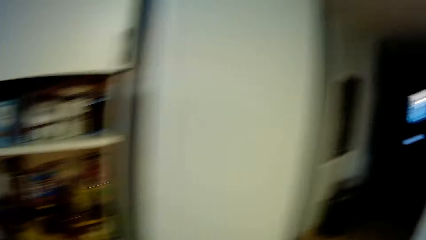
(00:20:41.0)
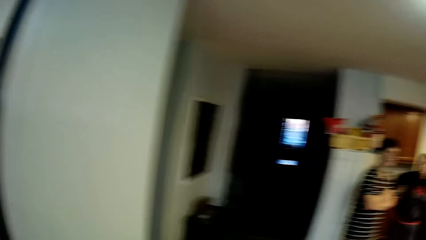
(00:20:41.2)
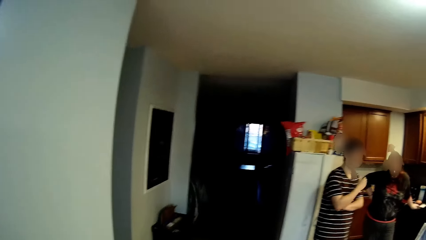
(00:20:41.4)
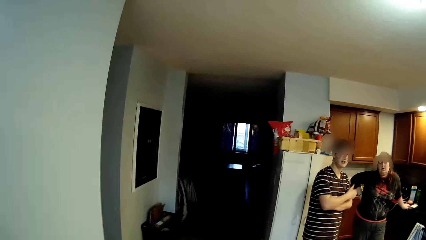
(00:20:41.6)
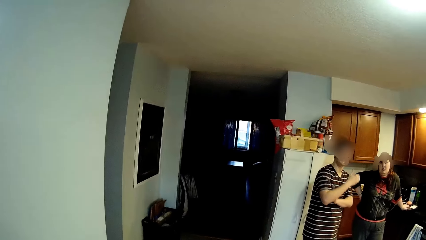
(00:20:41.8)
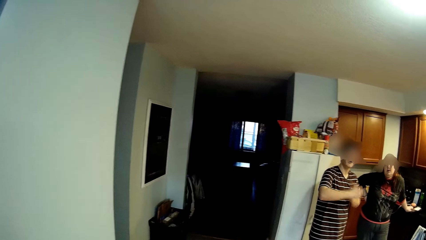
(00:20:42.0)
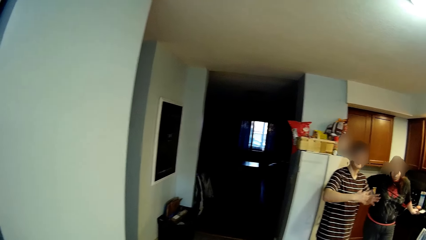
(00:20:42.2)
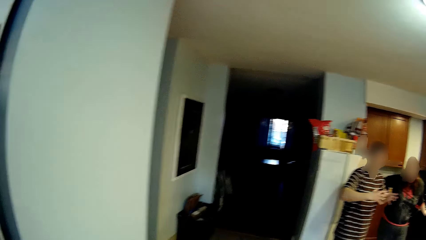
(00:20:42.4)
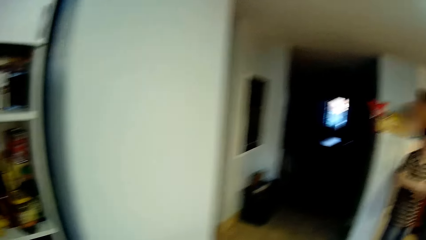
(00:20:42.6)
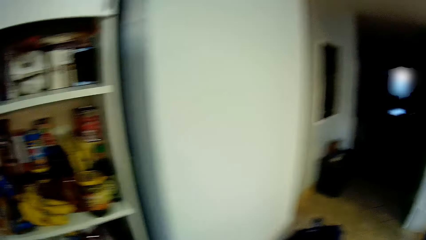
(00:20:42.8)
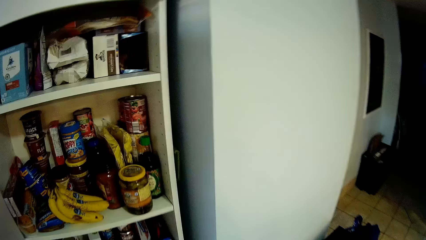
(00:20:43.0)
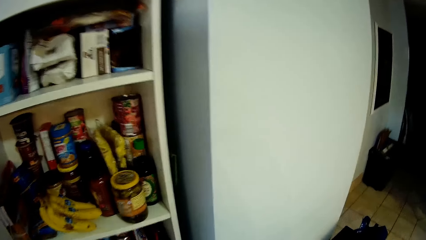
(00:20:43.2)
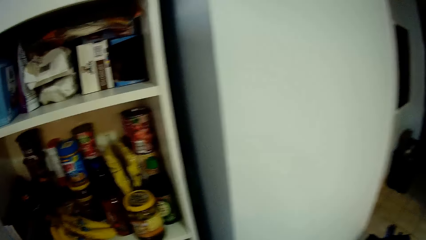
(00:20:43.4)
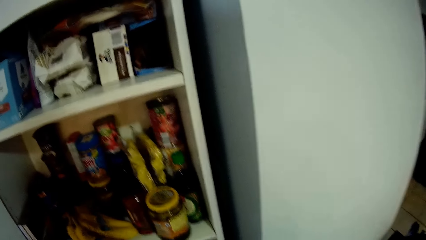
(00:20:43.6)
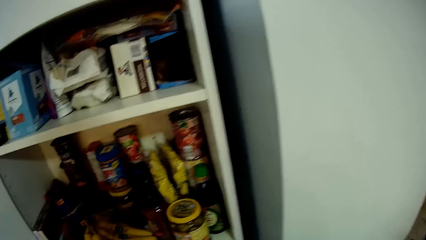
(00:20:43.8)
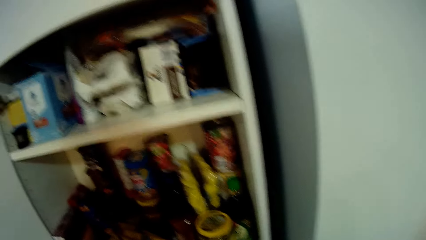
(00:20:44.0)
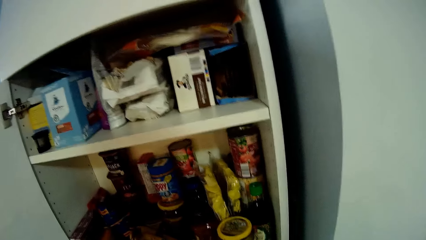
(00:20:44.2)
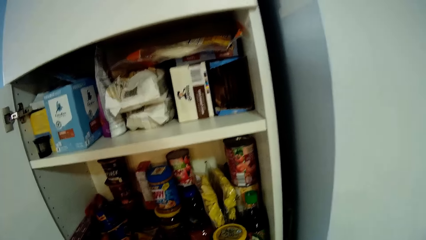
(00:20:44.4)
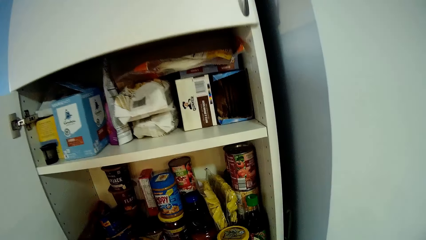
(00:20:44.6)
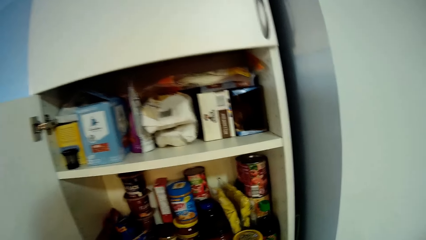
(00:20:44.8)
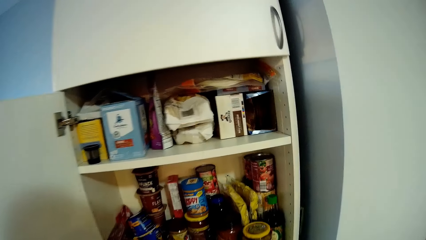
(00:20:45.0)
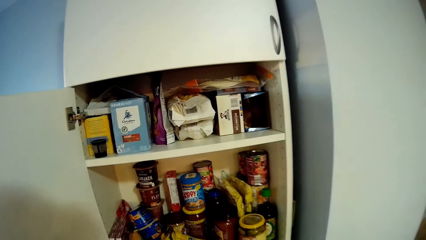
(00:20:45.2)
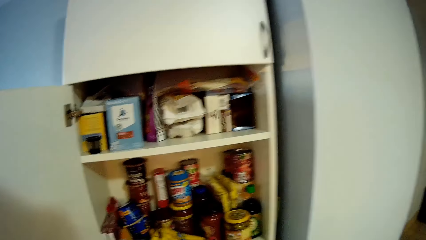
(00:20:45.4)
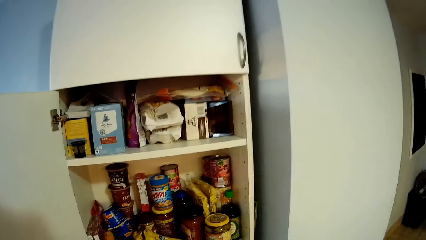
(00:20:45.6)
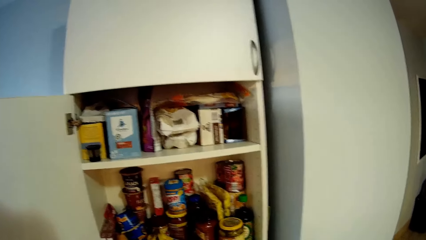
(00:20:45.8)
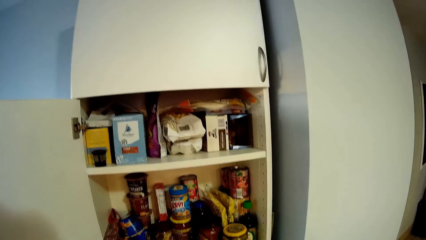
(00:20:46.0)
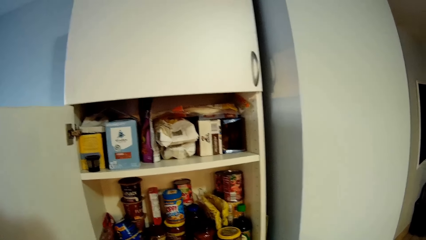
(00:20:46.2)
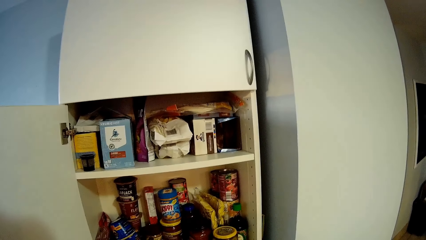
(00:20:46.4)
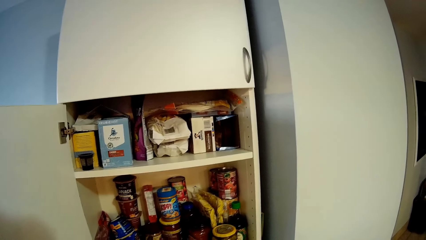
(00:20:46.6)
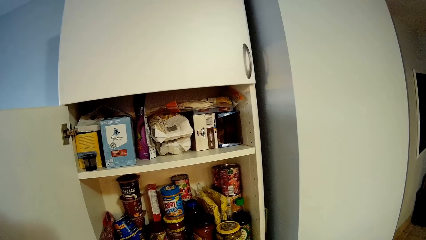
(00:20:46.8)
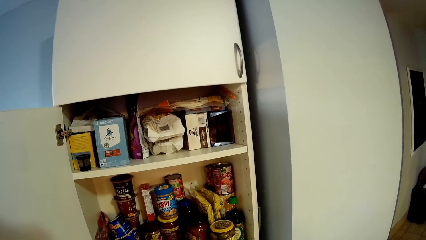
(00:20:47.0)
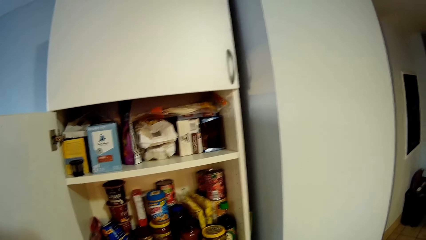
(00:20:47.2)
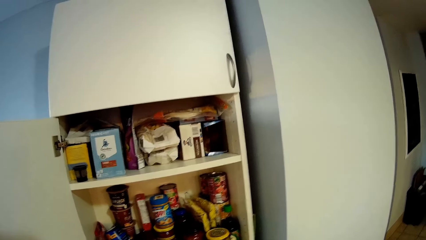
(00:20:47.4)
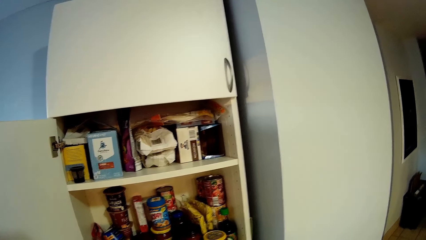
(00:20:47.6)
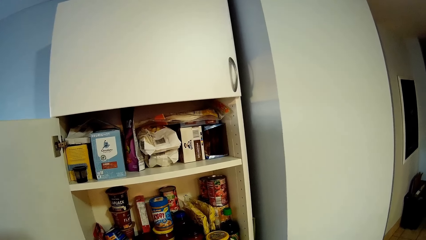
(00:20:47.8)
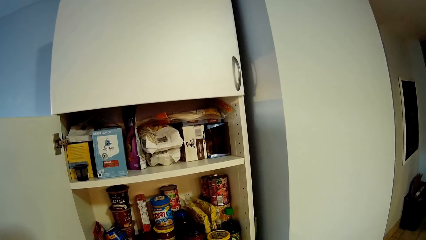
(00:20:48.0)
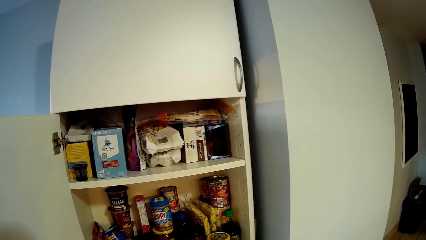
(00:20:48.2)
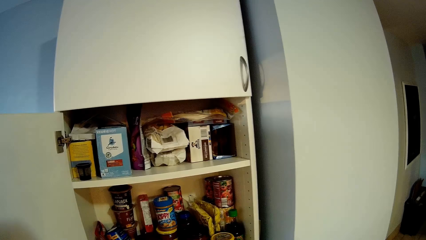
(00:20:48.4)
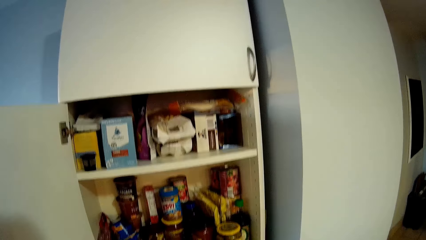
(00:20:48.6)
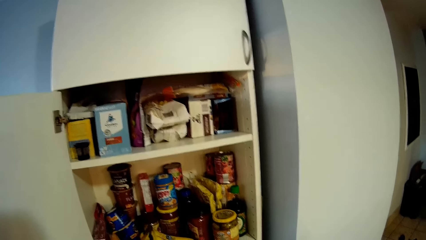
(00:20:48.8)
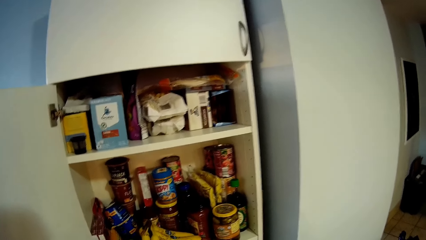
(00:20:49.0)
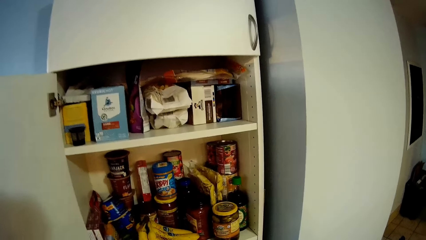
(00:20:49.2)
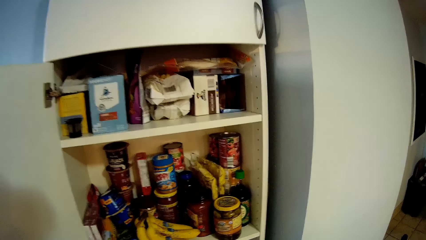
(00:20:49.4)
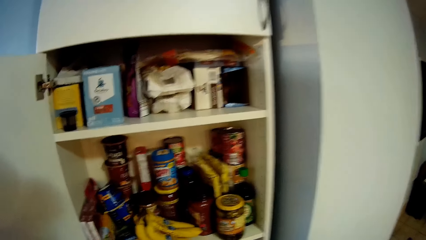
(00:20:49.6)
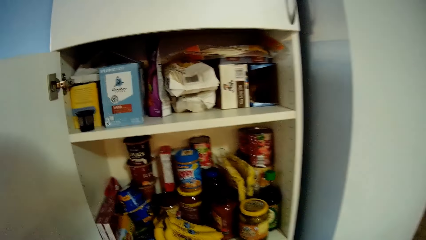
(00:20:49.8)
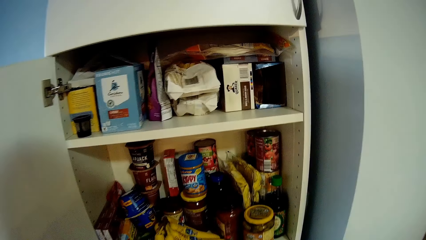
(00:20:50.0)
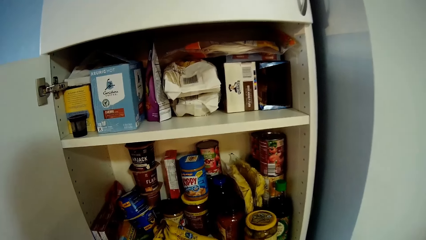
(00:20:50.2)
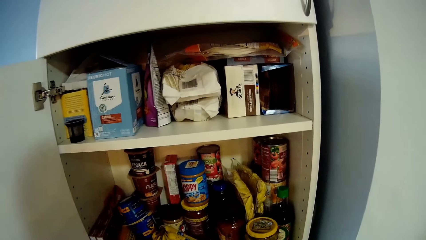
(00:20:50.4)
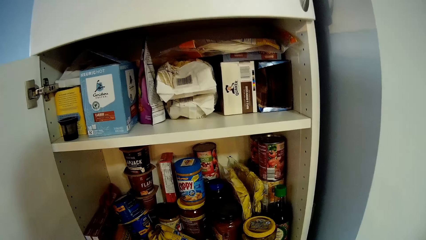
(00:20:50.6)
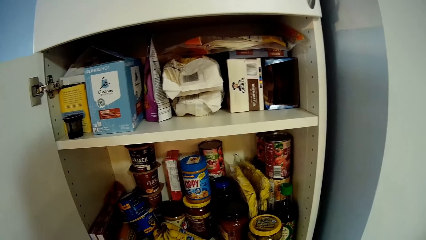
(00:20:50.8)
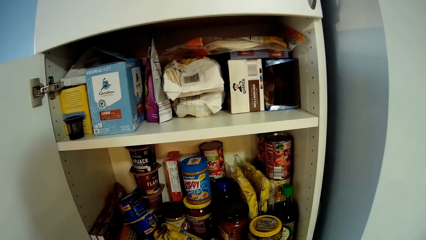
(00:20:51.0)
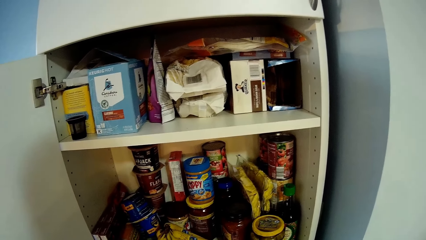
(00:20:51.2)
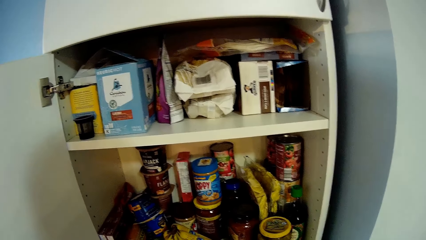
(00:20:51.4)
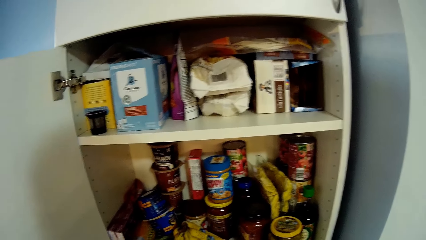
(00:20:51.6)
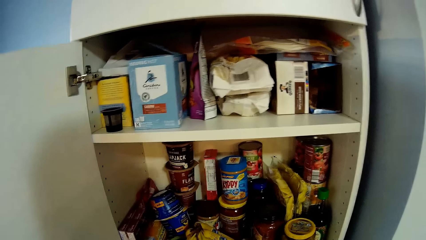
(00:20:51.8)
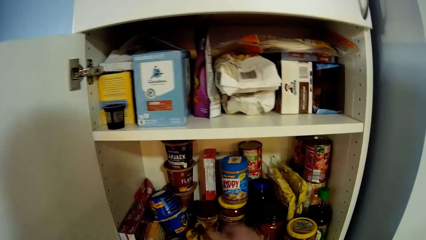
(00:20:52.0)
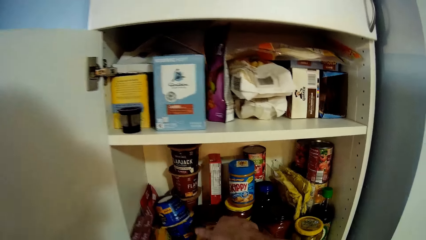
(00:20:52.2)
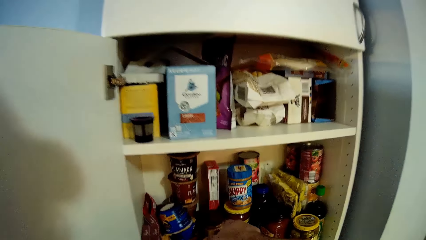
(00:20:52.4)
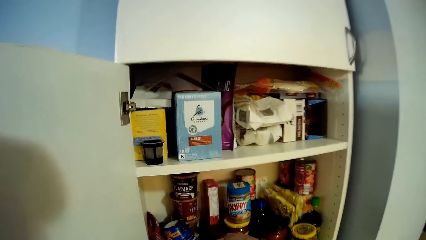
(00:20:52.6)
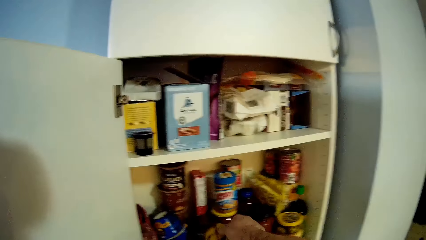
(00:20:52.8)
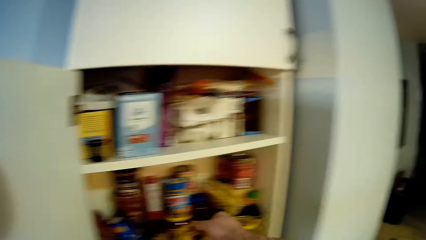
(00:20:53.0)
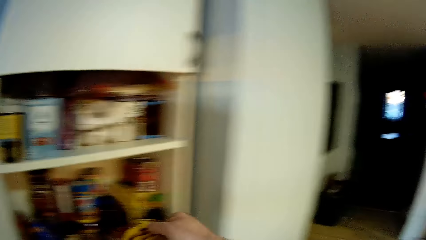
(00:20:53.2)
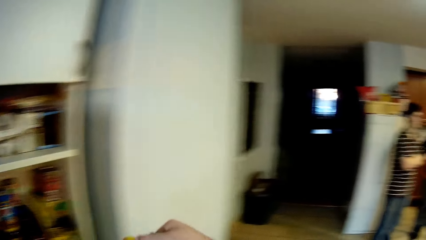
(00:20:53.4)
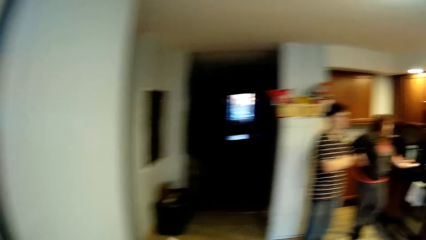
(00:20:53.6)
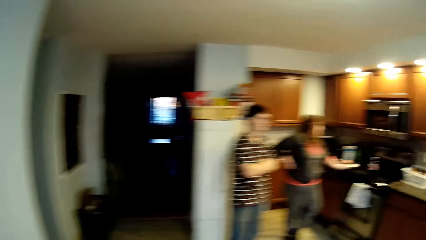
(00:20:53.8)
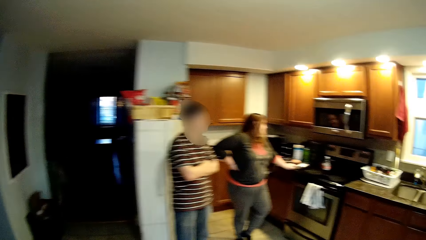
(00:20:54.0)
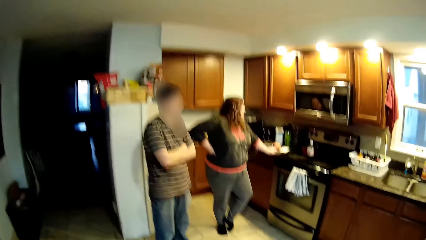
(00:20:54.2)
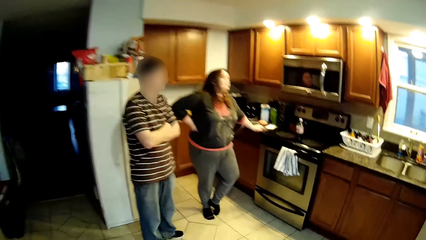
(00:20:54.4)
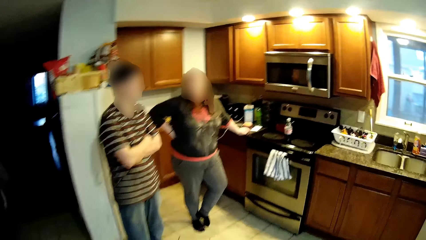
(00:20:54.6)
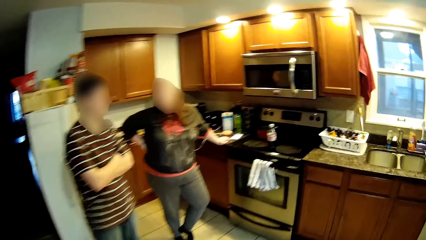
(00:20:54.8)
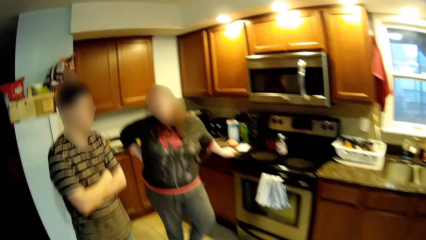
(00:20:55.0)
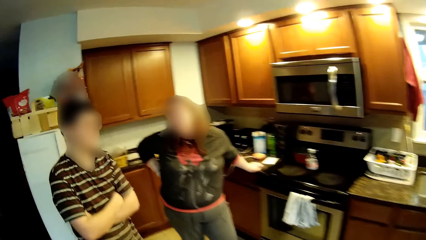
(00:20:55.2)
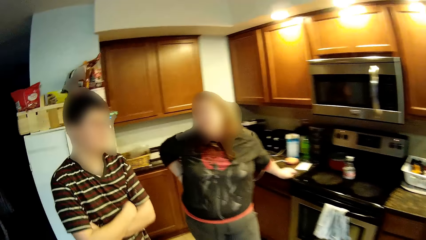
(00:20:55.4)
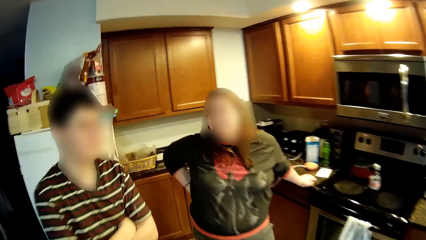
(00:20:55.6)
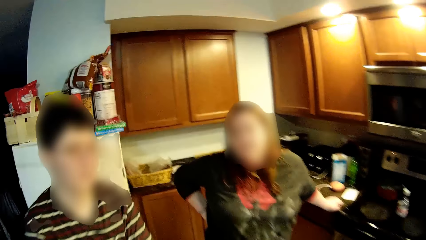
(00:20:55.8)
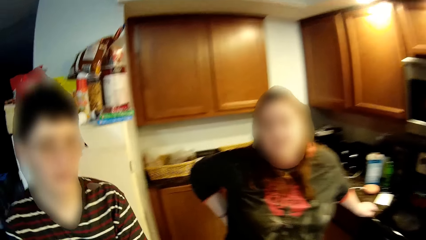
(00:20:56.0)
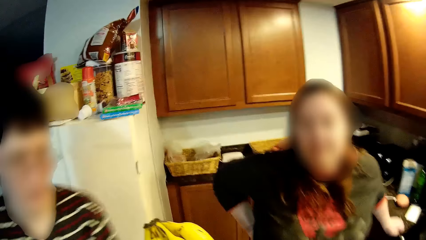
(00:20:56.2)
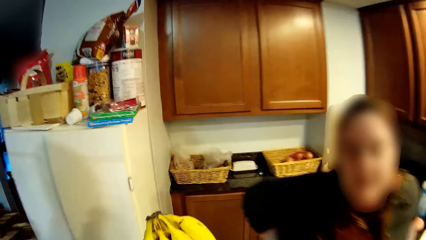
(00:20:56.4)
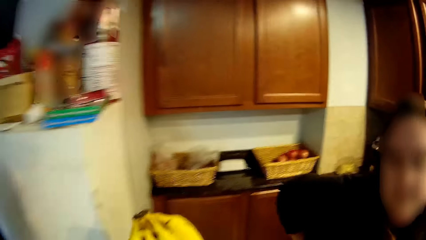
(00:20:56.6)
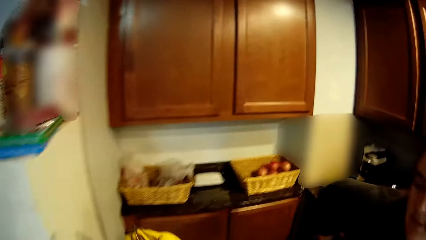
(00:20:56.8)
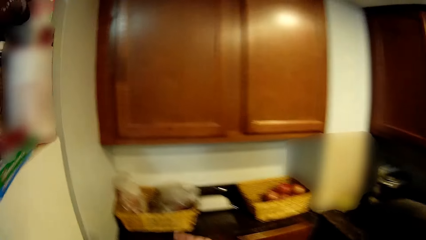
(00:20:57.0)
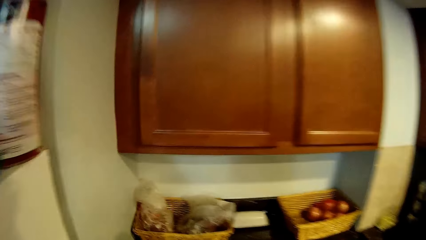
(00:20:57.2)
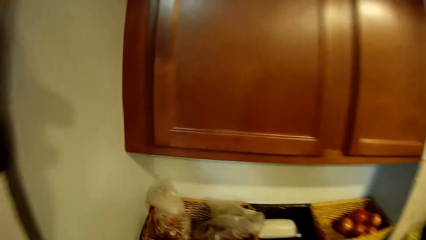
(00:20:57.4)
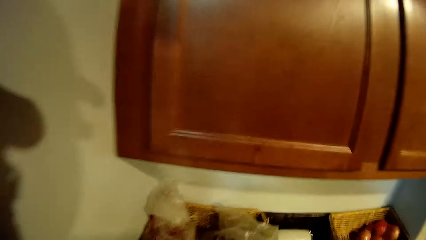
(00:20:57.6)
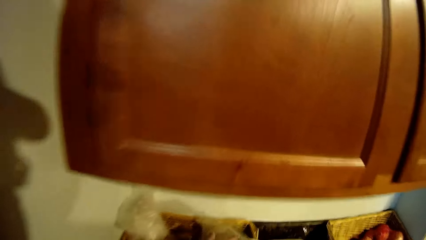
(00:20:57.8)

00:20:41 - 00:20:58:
The camera wearer turns around. A man moves a hand. Another man stands beside a third man. The camera wearer turns around. They stare at the cupboard and pick bananas. The second man stands beside the third man. The third man leans on the counter top. The camera wearer walks around. The second man stands beside the third man. The camera wearer moves around.
